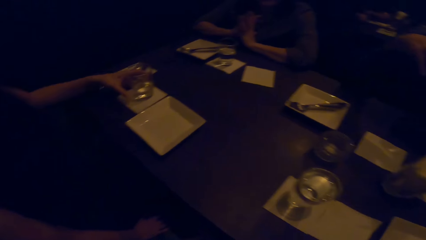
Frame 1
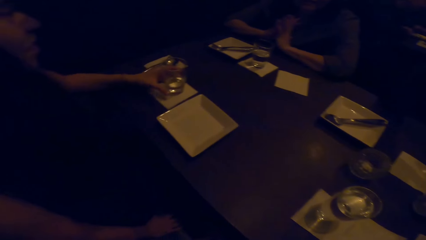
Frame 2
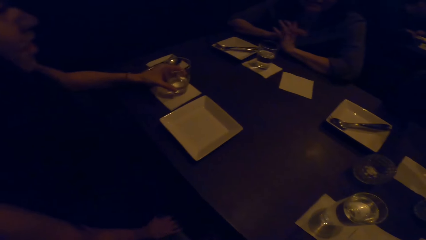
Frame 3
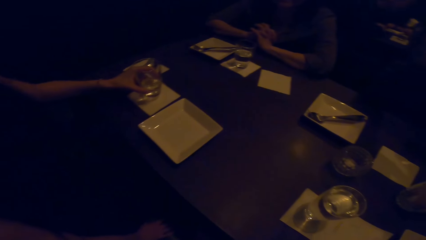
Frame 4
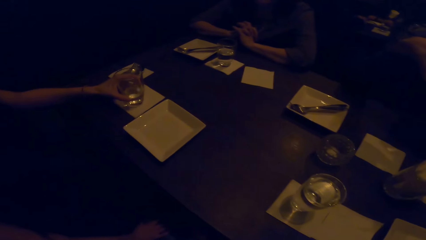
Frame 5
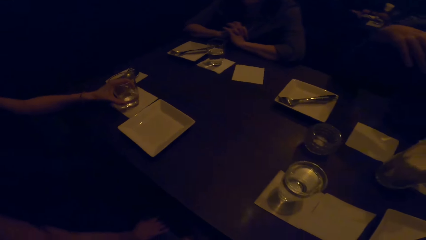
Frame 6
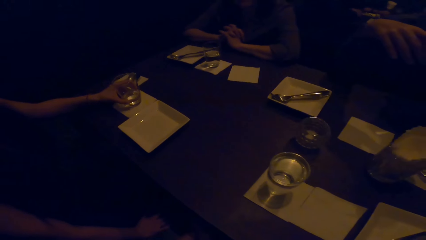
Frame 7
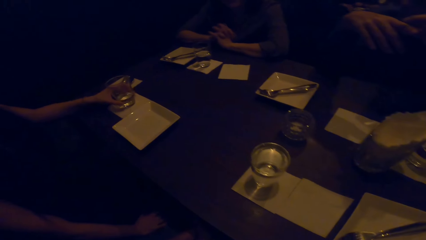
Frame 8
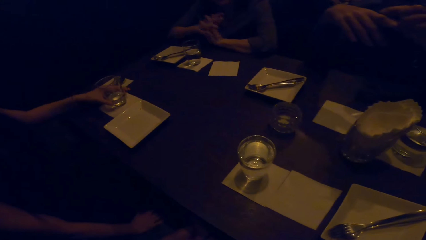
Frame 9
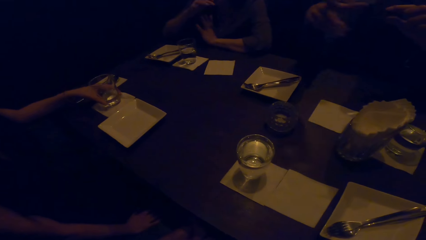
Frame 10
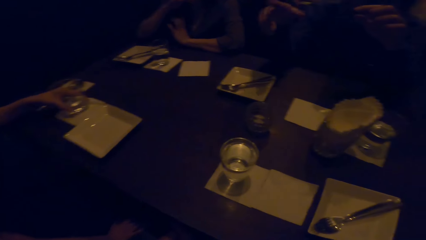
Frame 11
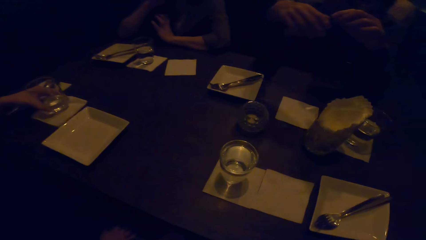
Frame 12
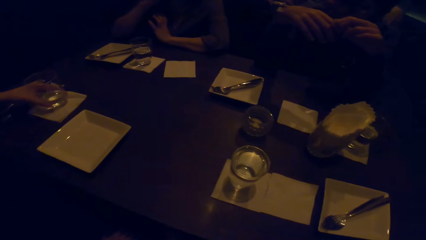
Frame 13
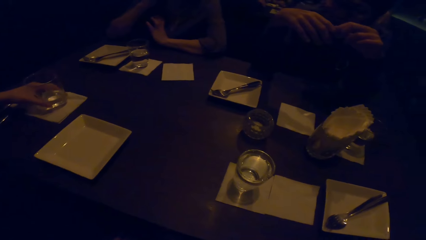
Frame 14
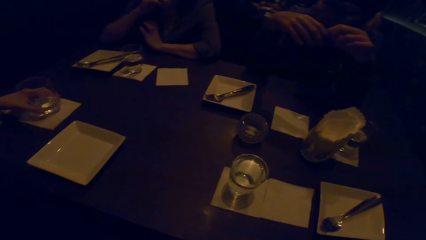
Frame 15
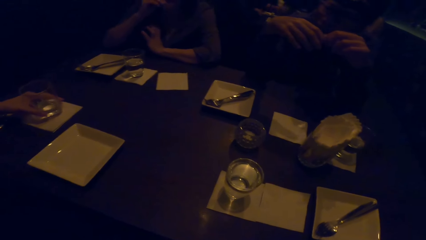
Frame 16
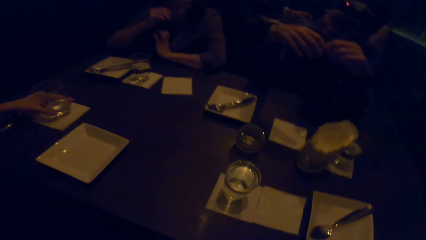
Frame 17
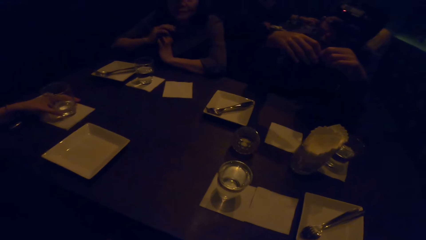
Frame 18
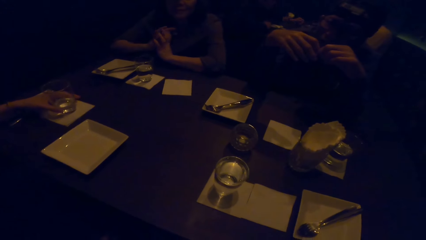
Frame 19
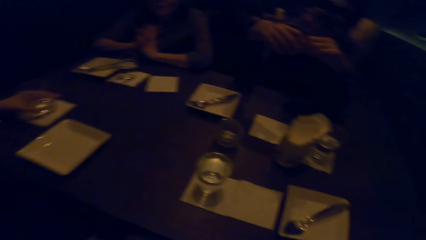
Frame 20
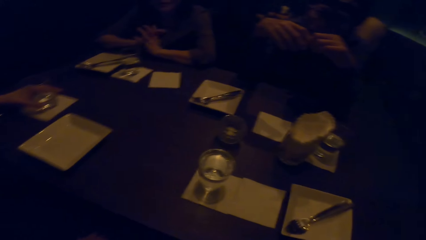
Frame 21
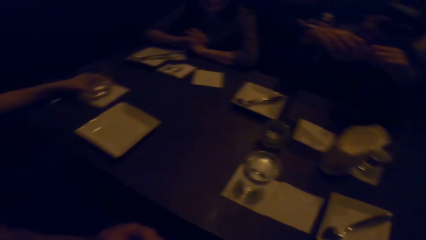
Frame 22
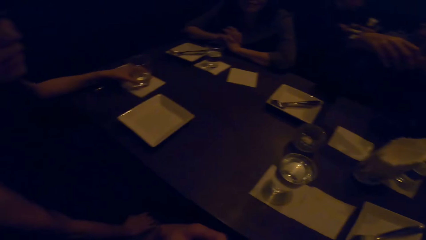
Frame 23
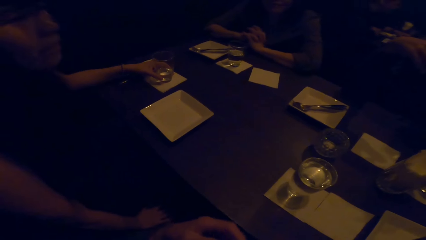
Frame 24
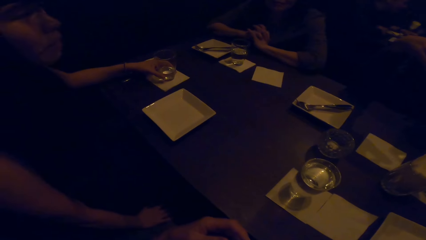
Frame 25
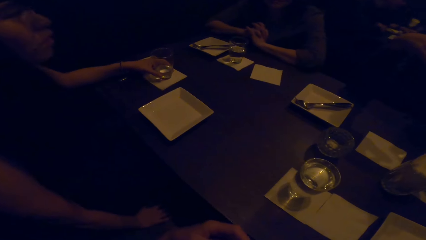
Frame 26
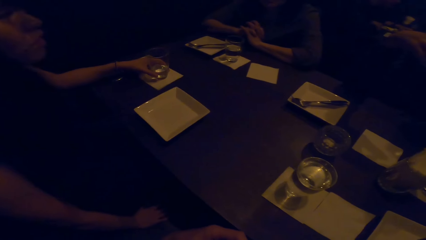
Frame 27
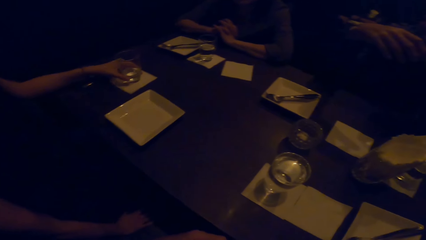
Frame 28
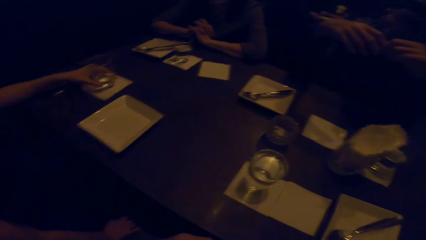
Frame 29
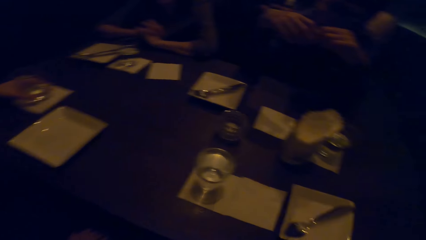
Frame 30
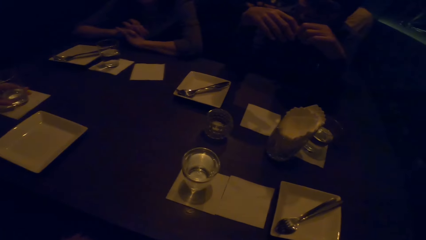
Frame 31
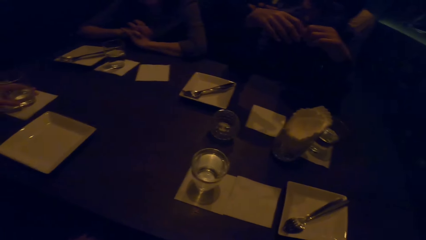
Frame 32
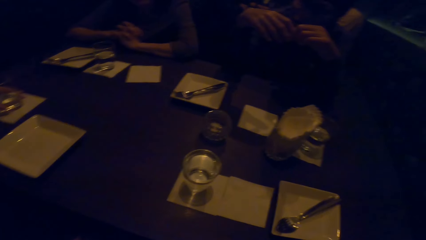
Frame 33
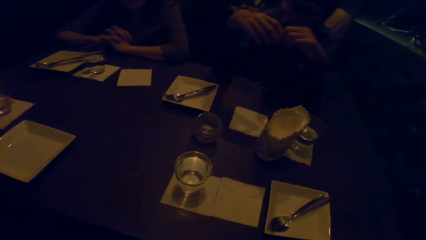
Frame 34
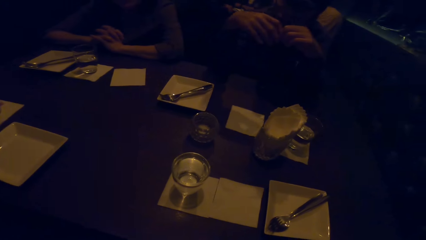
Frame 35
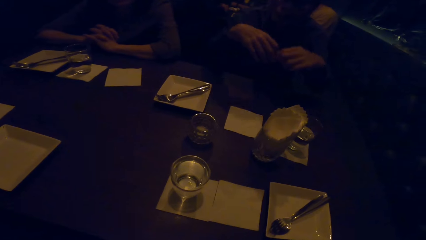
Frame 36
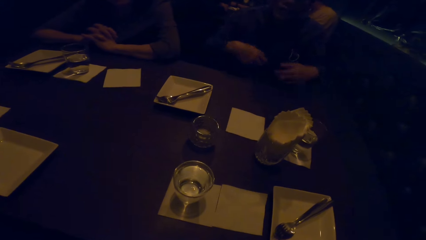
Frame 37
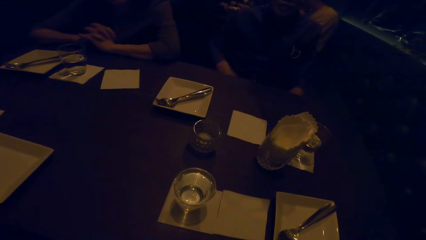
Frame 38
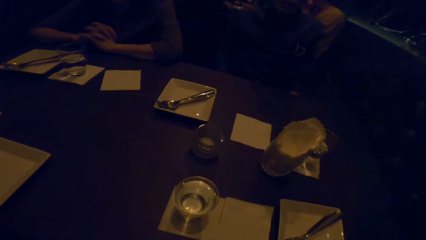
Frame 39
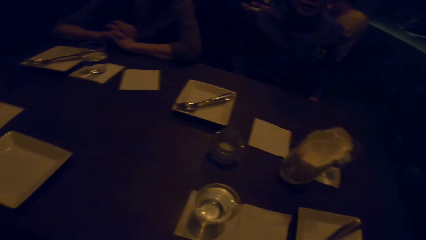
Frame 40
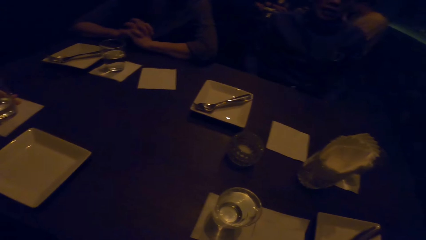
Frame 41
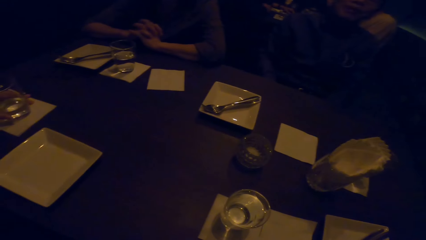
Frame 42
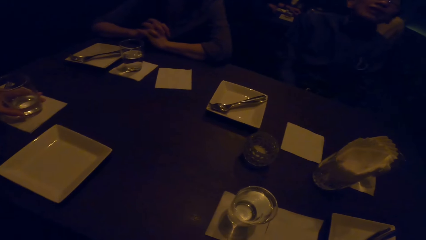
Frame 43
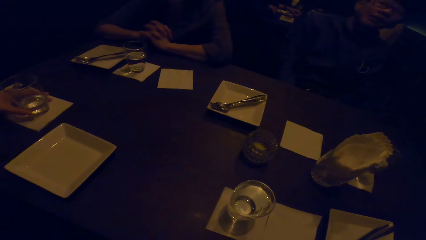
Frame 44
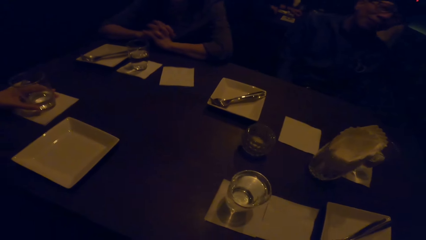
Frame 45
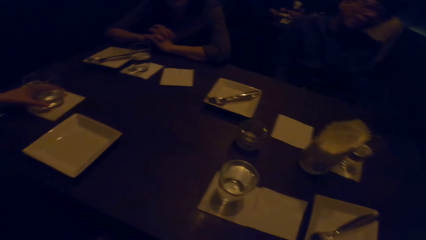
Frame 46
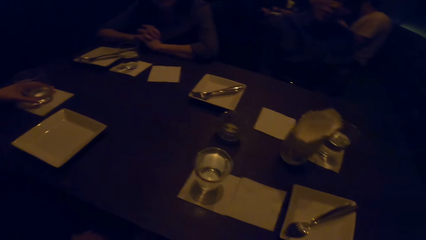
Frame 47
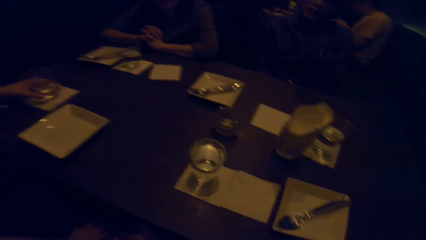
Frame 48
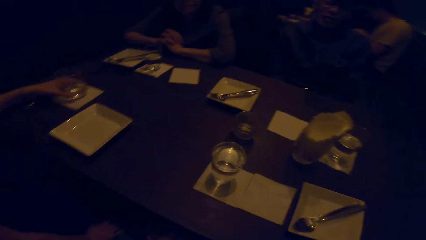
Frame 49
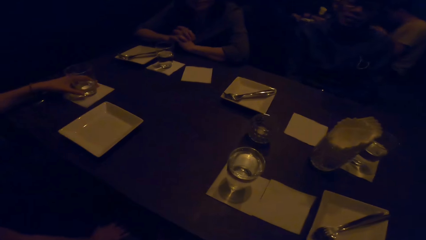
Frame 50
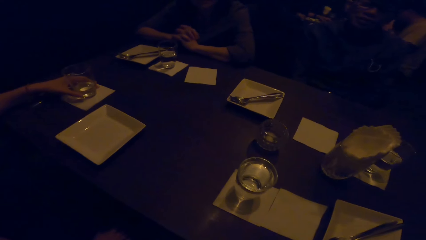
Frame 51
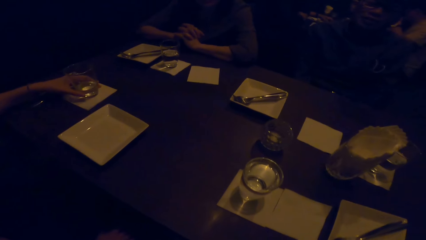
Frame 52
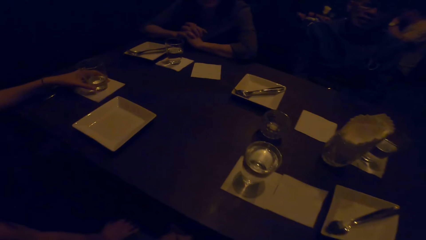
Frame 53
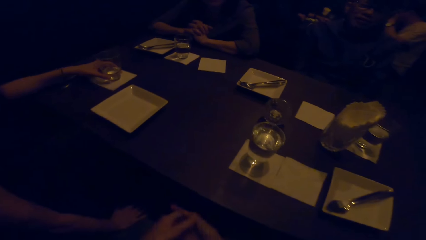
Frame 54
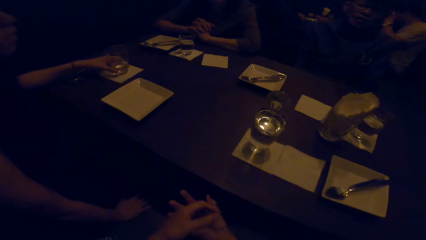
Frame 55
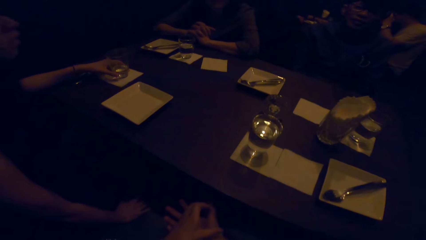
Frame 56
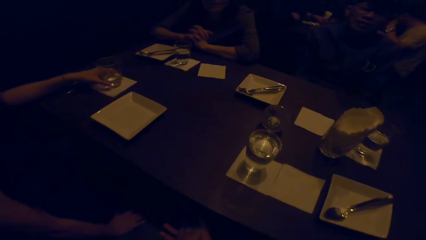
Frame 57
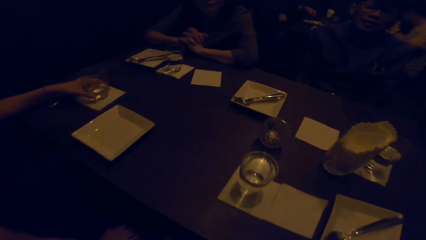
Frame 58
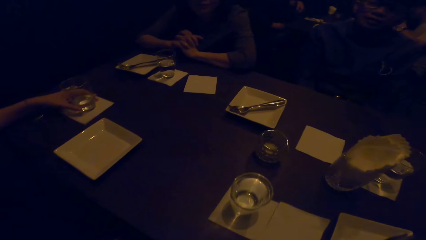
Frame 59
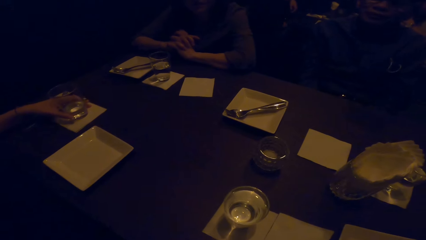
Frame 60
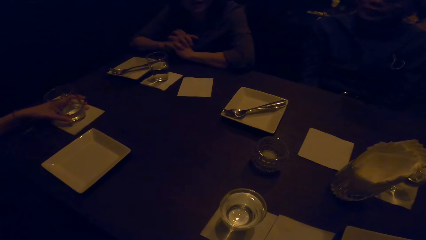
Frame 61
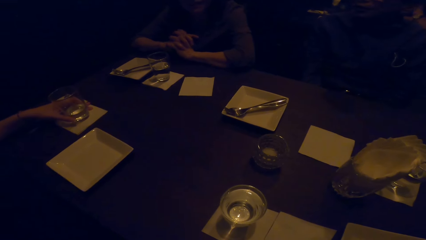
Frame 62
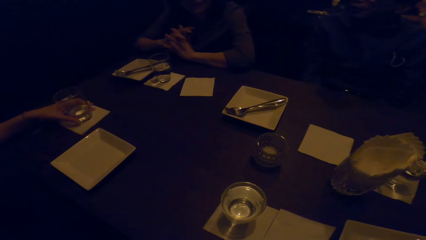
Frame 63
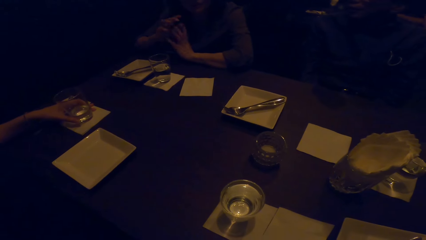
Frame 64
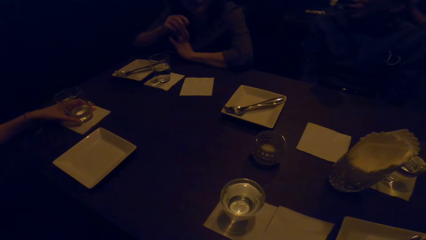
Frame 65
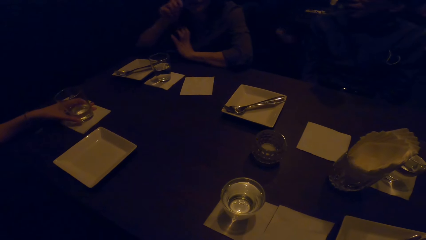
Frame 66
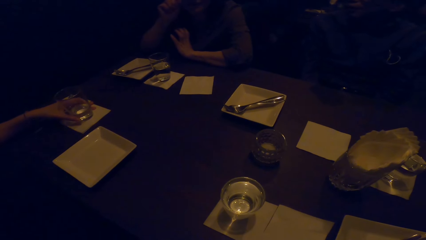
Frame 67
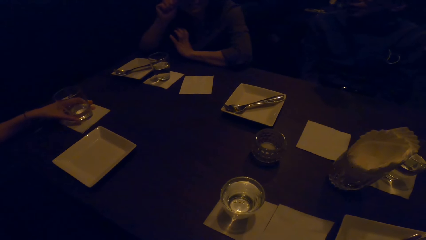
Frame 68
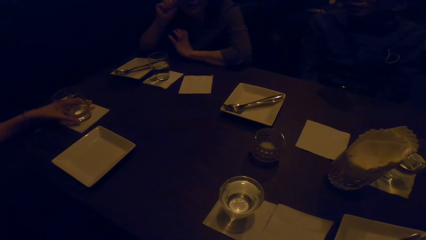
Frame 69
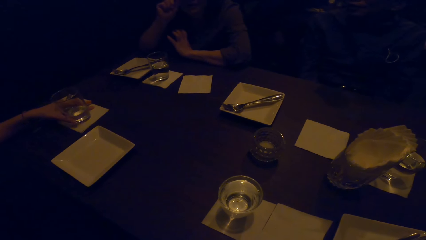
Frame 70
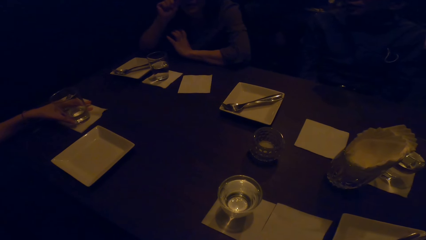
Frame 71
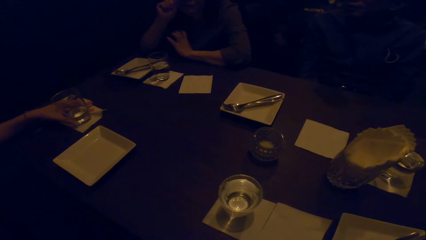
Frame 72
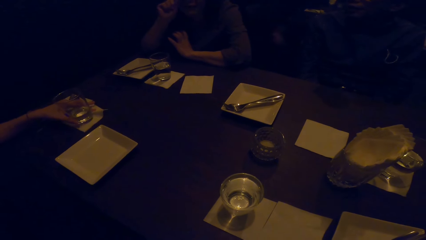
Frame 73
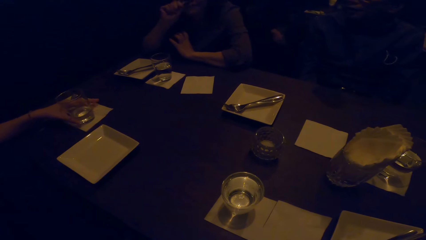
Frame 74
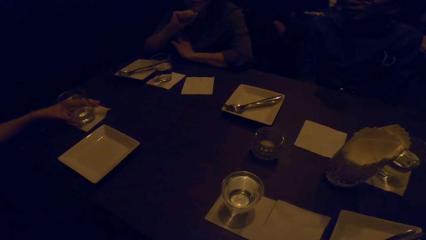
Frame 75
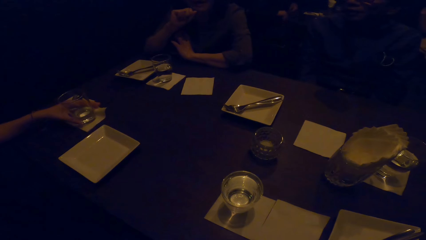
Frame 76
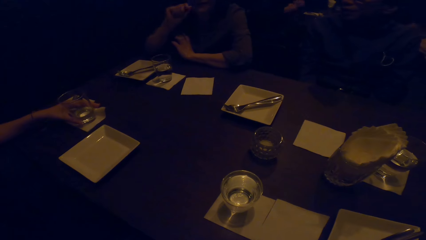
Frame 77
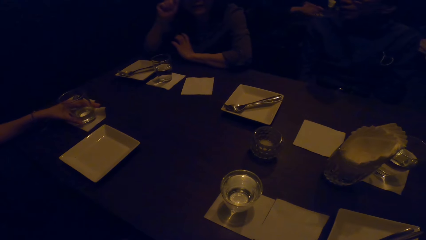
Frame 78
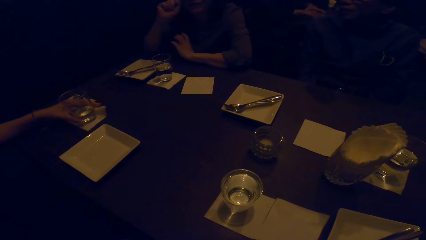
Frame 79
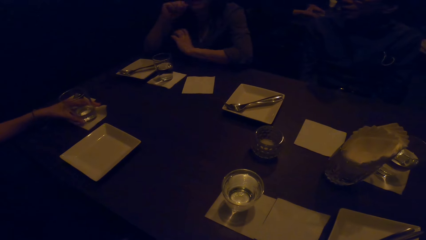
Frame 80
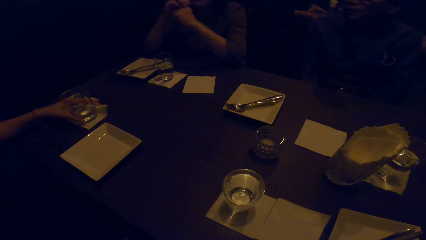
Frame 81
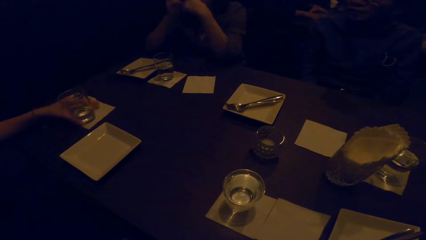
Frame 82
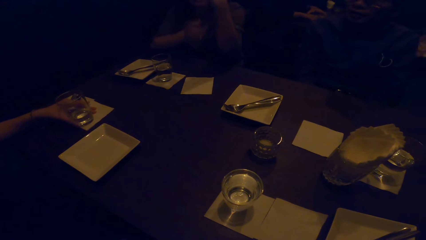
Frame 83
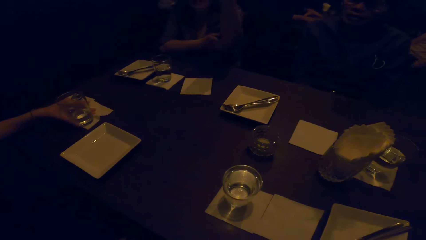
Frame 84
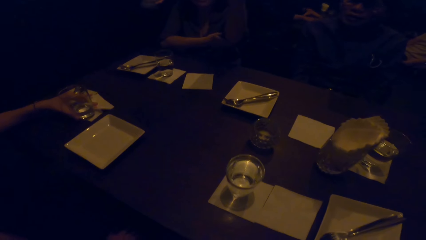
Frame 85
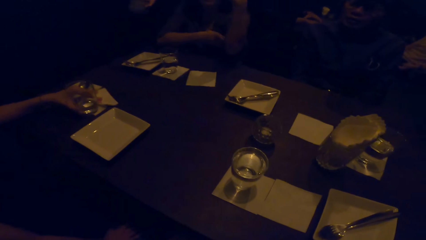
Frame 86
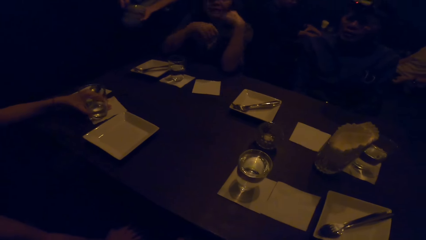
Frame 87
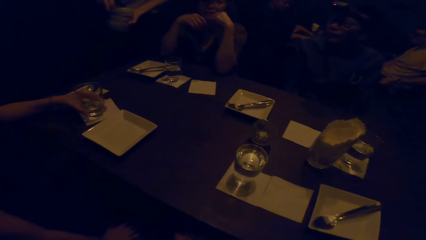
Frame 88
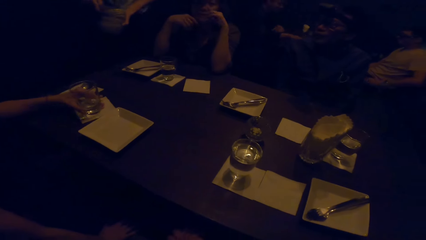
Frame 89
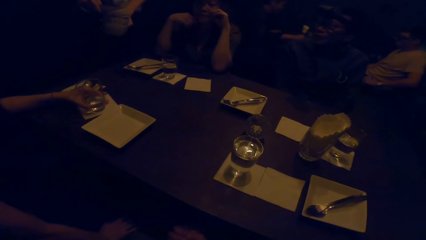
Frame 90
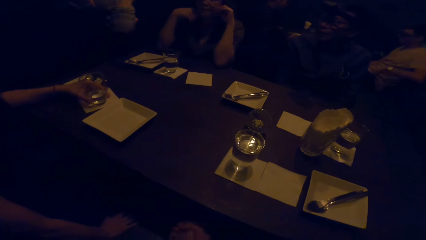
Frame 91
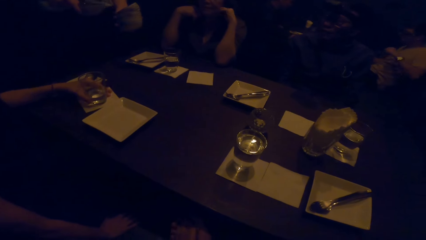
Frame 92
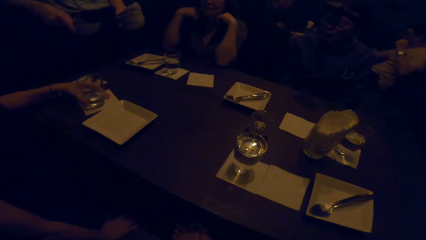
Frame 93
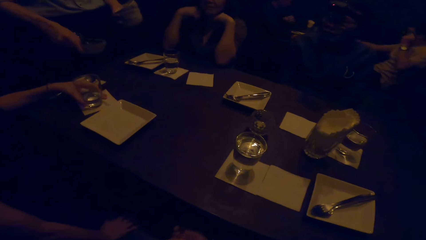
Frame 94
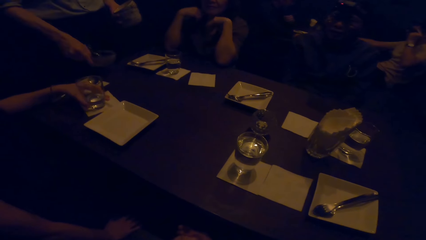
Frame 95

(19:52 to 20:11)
The camera wearer responds to a woman. They move a glass of water on the table. A man talks to his colleagues. Another woman pushes the glass of water forward. The camera wearer responds to the man. The other woman talks to her colleagues. The camera wearer looks at the other woman. The first woman talks to her colleagues. The camera wearer looks at the man. They stare on the table. The first woman talks to her colleagues. The first woman scratches her hand and talks to her colleagues.
